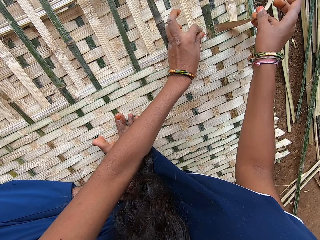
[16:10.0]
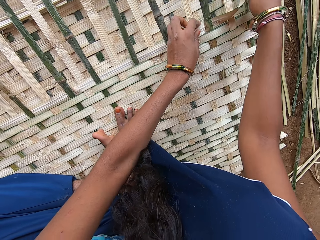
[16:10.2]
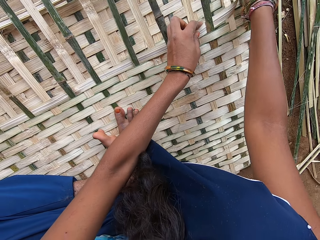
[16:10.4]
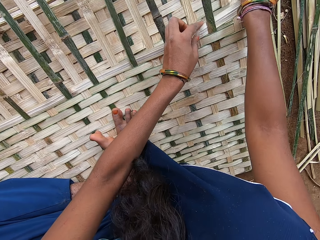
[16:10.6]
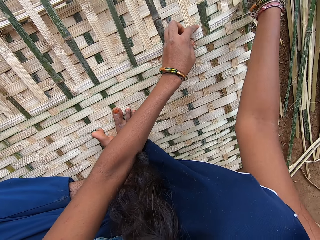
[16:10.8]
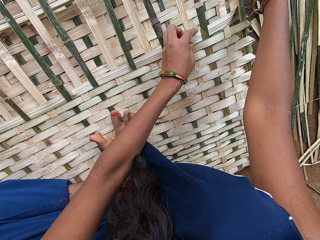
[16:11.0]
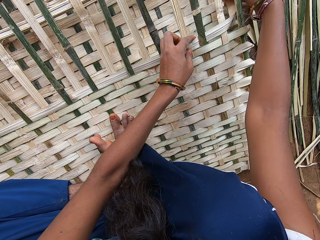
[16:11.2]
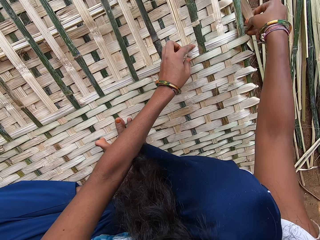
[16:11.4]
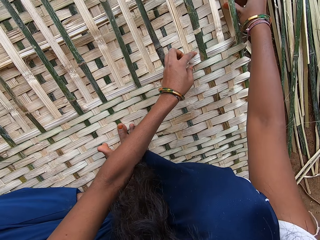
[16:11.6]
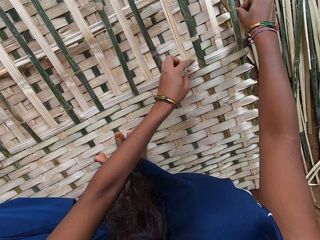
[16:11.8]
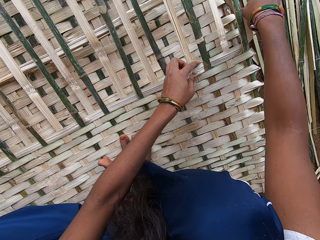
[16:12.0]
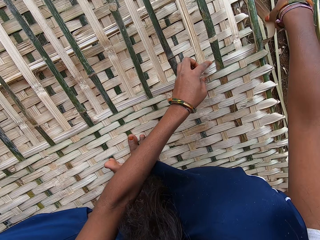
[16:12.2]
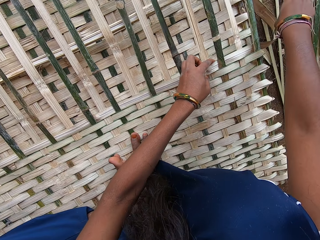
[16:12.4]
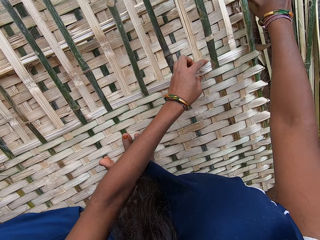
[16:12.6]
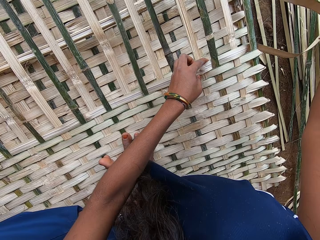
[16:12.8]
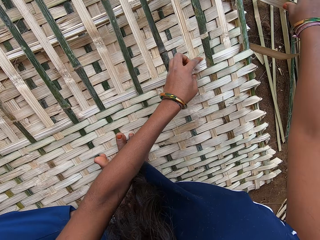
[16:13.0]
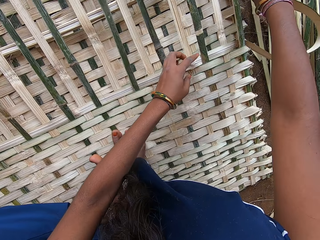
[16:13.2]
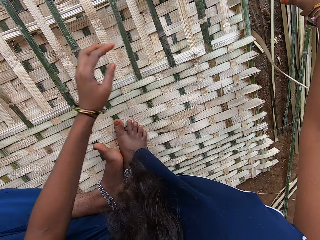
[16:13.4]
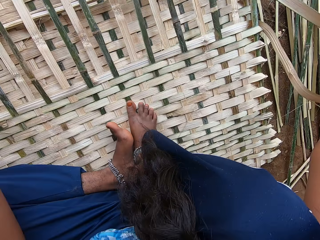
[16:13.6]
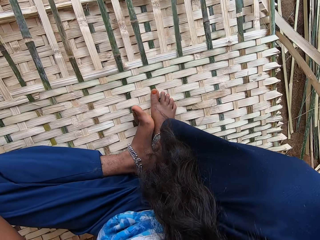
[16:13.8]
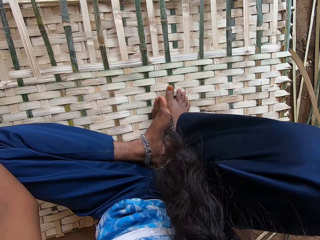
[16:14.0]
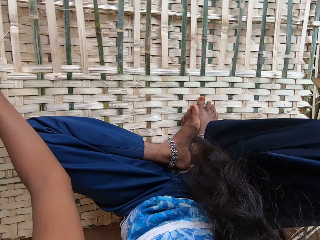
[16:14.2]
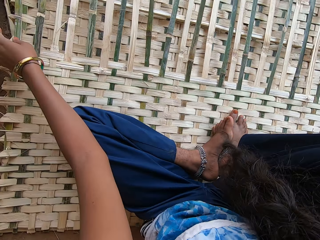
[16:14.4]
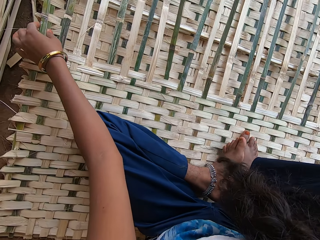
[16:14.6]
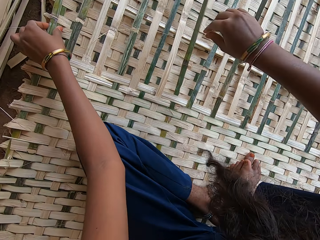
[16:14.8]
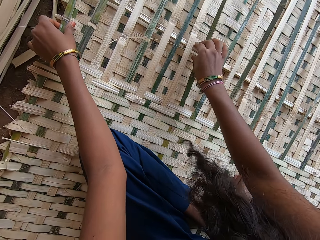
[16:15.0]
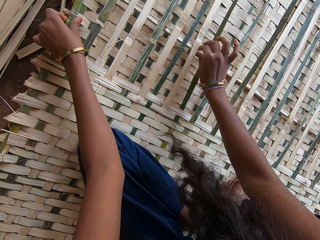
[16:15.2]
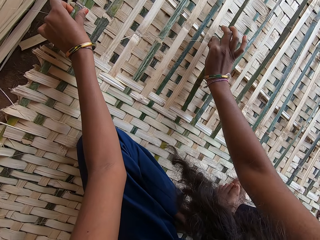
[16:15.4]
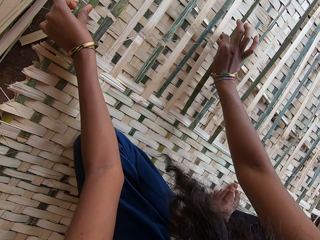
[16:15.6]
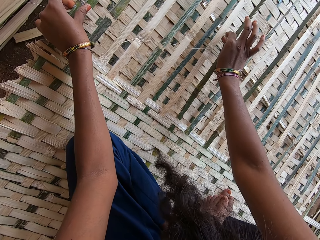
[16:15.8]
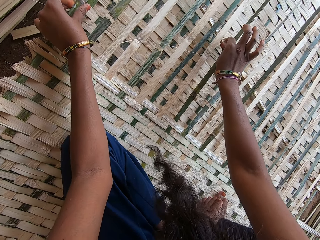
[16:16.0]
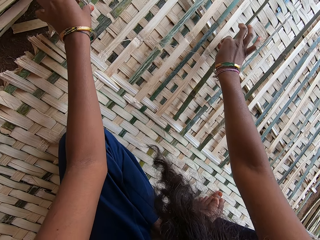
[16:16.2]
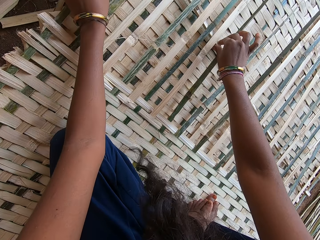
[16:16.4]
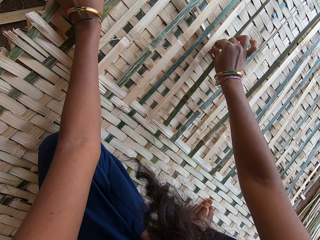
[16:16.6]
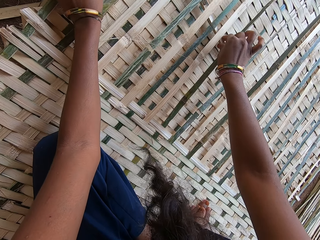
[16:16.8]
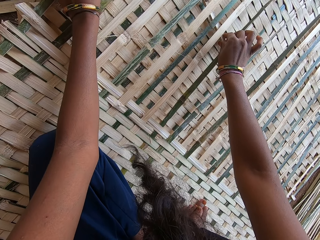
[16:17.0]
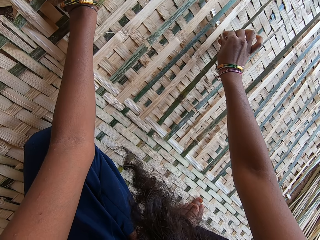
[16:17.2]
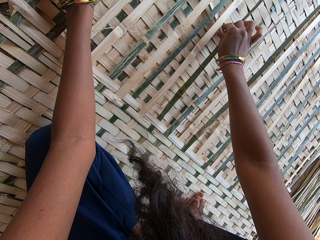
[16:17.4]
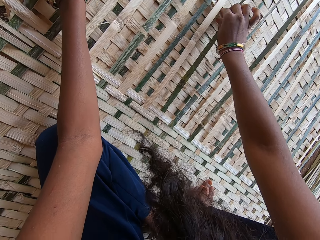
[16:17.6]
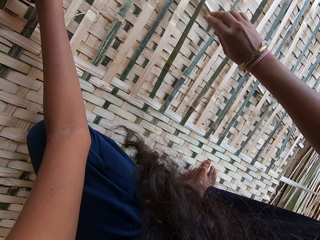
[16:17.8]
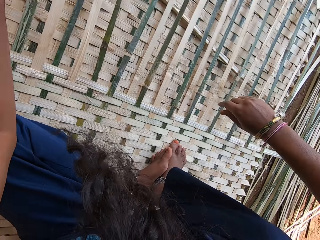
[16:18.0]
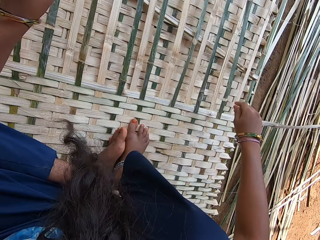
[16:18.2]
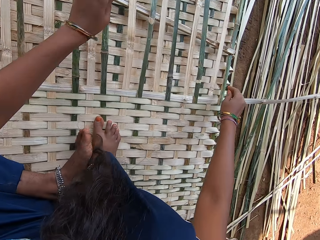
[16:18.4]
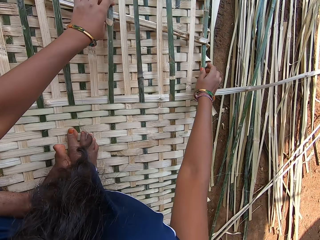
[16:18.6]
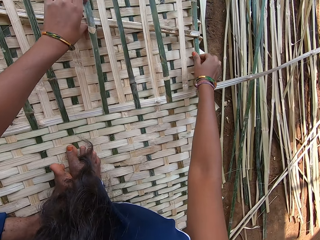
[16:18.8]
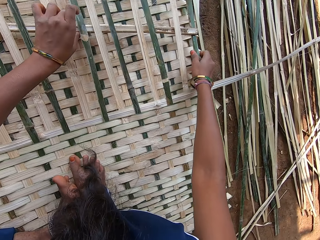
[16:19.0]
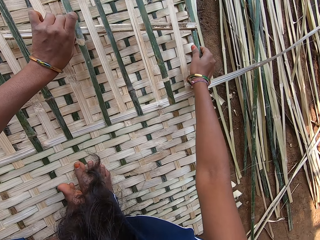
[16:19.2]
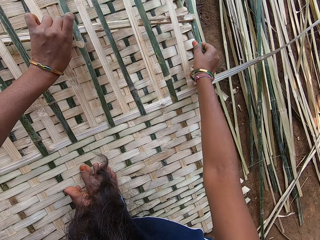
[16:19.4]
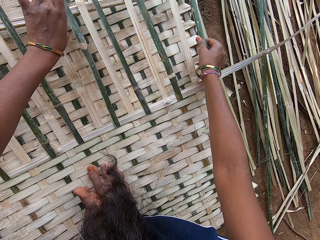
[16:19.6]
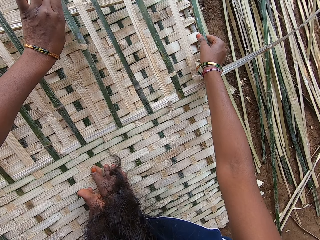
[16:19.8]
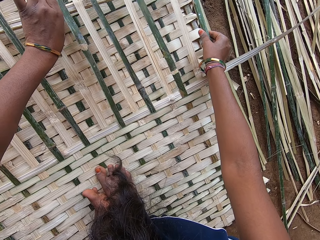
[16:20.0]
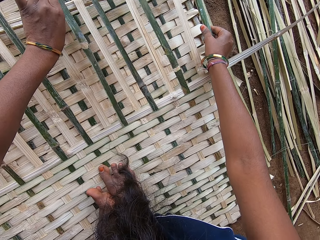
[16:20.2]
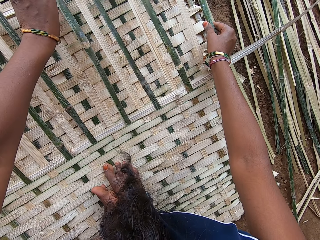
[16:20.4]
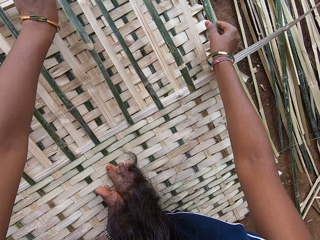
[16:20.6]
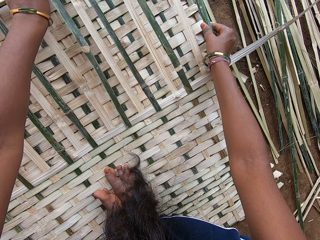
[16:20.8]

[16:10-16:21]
The camera wearer pulls the palm leaf. She weaves the mat with the palm leaf. She aligns the palm leaves. She pulls her hand off the palm leaf.

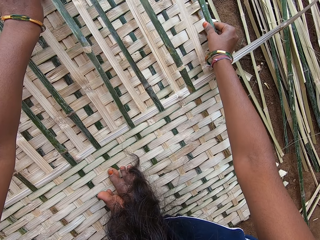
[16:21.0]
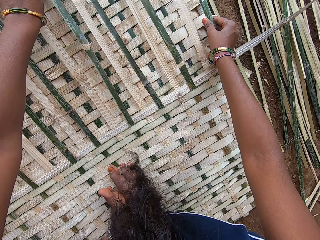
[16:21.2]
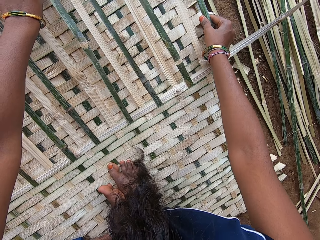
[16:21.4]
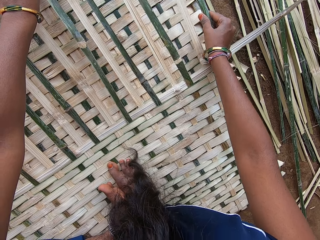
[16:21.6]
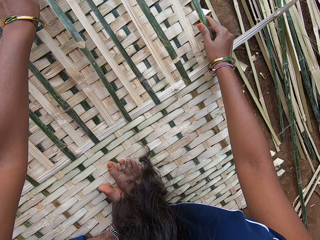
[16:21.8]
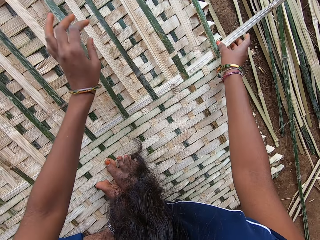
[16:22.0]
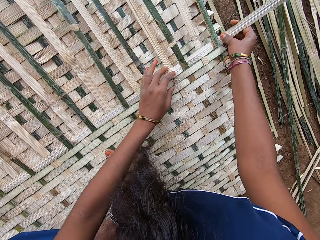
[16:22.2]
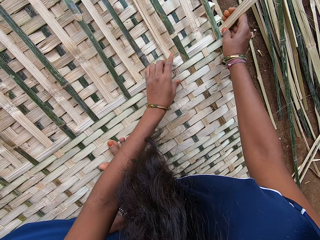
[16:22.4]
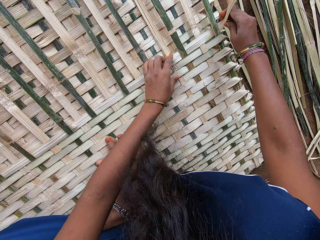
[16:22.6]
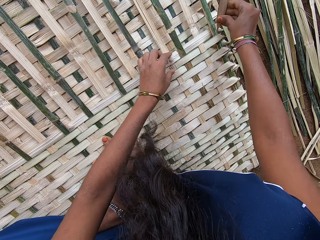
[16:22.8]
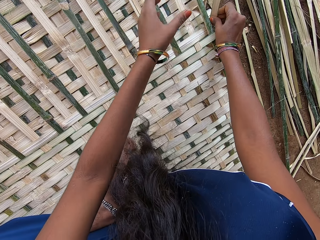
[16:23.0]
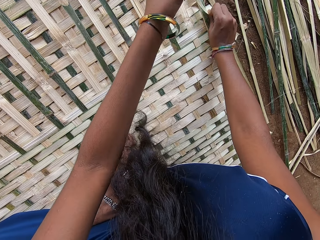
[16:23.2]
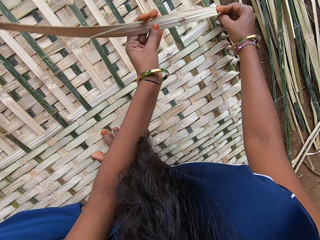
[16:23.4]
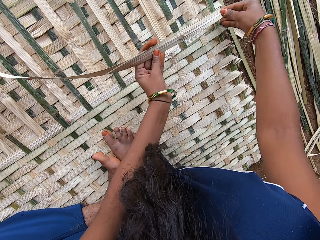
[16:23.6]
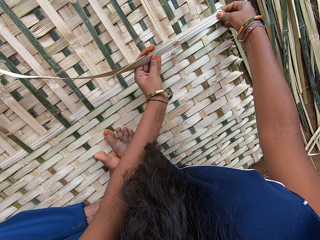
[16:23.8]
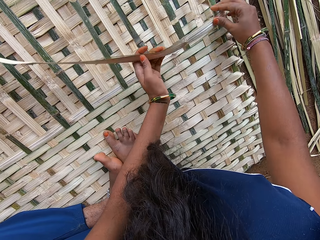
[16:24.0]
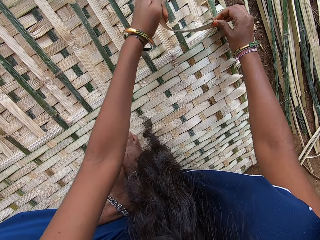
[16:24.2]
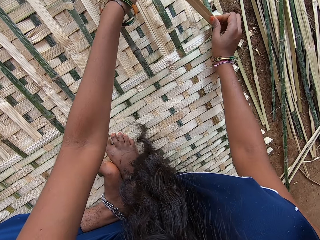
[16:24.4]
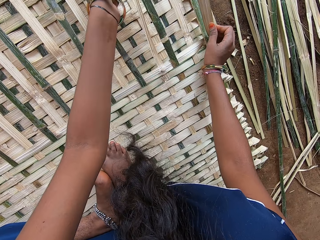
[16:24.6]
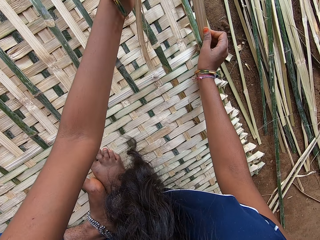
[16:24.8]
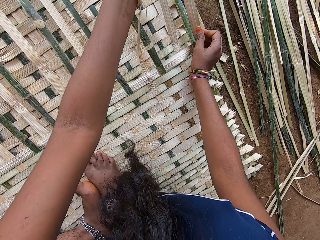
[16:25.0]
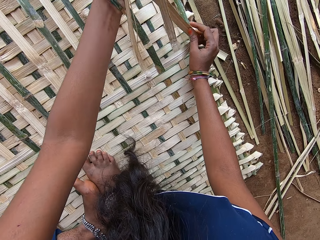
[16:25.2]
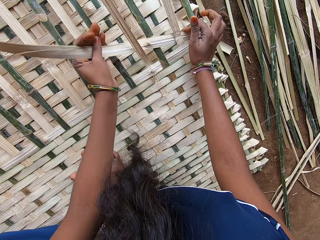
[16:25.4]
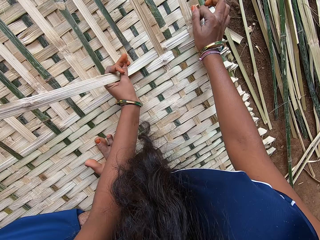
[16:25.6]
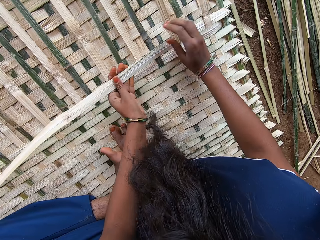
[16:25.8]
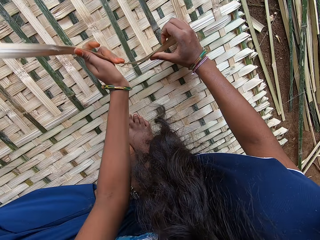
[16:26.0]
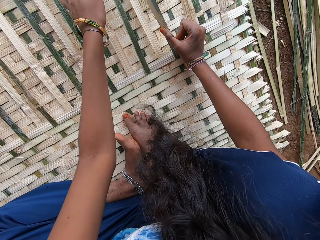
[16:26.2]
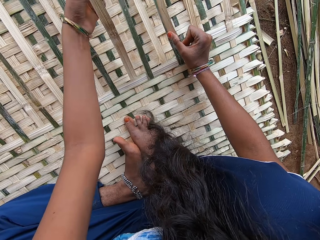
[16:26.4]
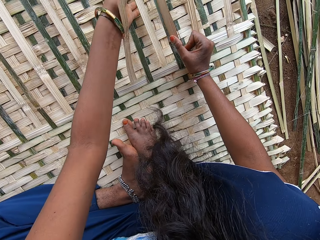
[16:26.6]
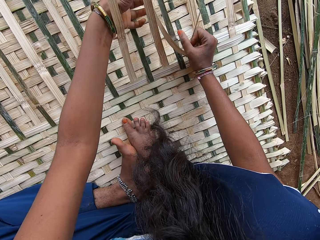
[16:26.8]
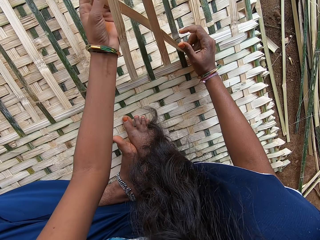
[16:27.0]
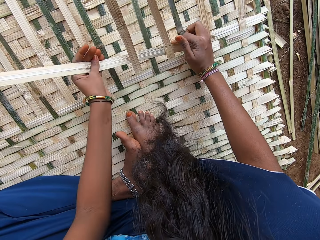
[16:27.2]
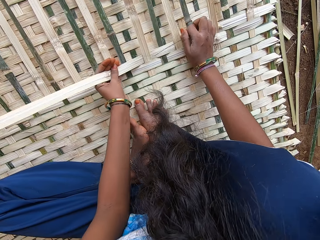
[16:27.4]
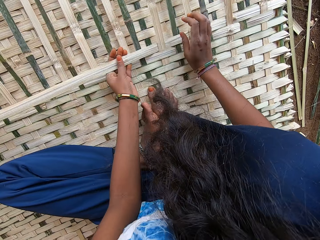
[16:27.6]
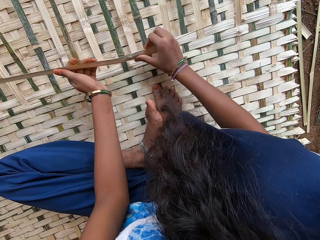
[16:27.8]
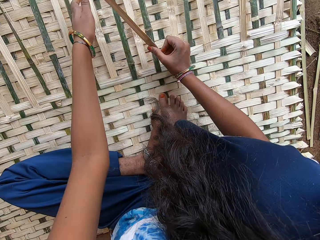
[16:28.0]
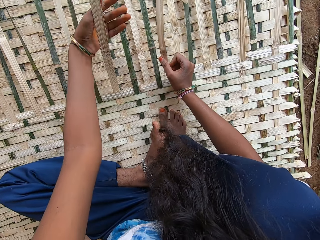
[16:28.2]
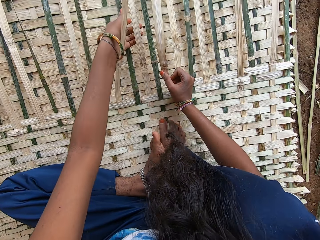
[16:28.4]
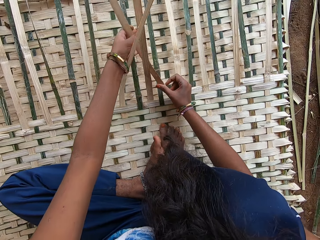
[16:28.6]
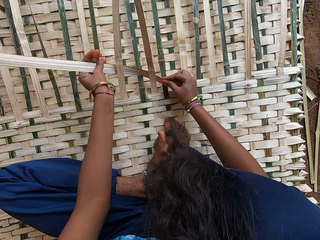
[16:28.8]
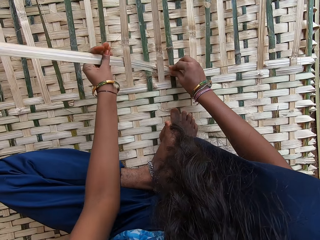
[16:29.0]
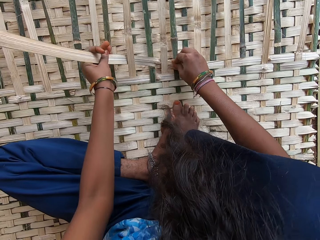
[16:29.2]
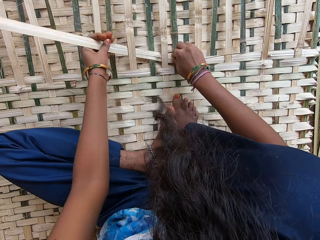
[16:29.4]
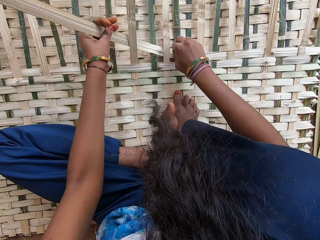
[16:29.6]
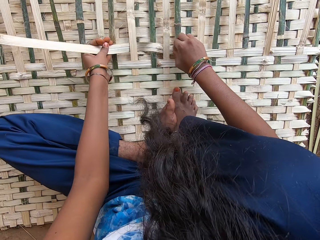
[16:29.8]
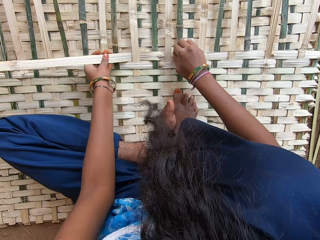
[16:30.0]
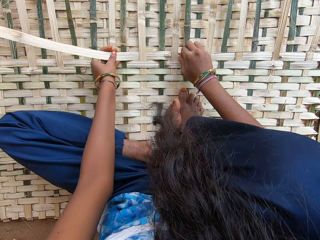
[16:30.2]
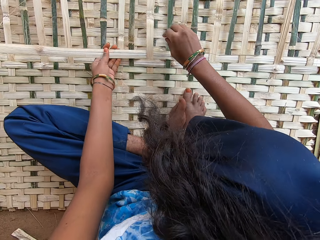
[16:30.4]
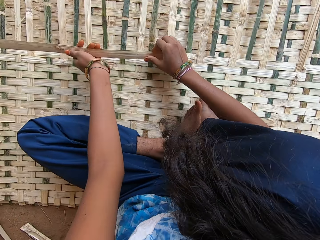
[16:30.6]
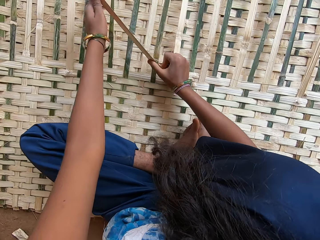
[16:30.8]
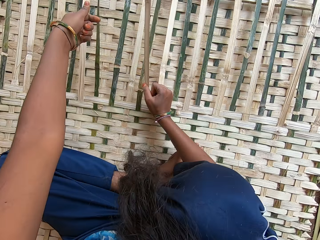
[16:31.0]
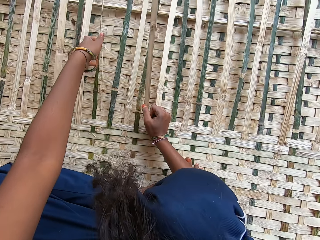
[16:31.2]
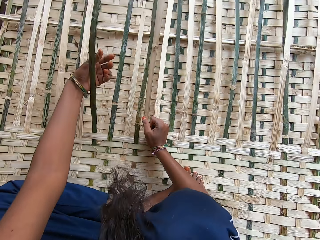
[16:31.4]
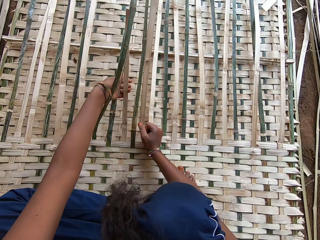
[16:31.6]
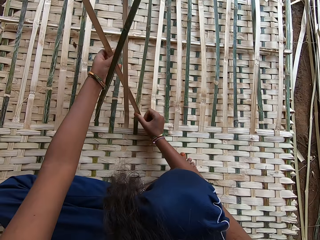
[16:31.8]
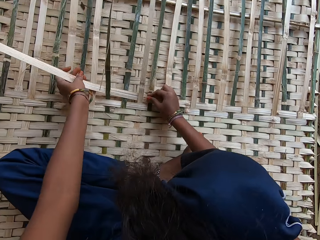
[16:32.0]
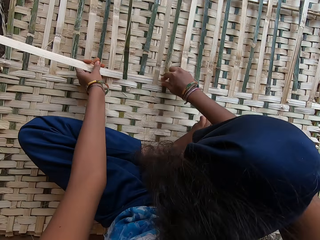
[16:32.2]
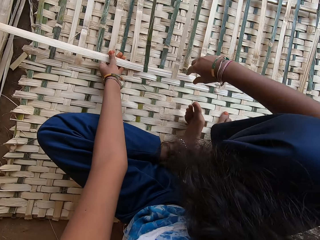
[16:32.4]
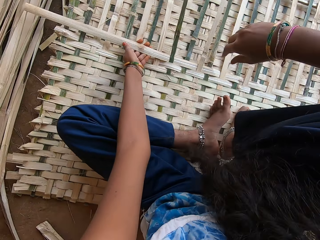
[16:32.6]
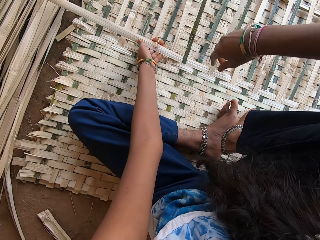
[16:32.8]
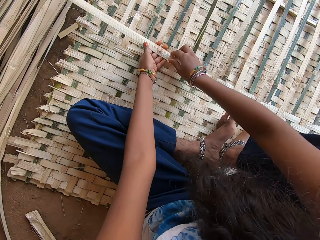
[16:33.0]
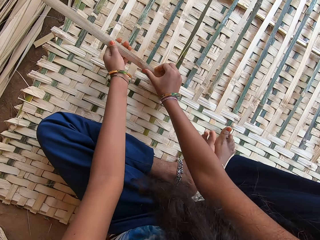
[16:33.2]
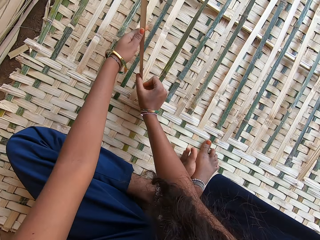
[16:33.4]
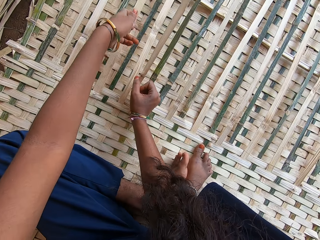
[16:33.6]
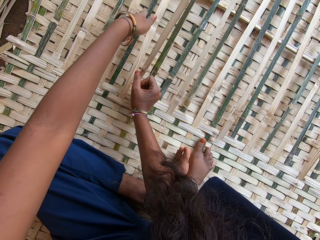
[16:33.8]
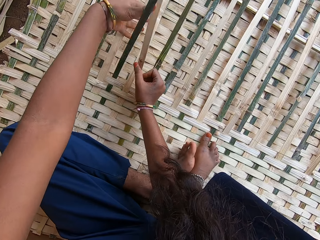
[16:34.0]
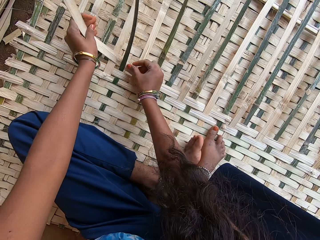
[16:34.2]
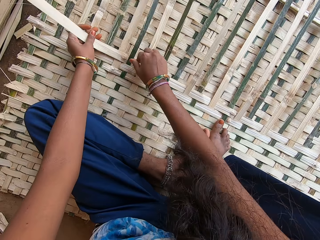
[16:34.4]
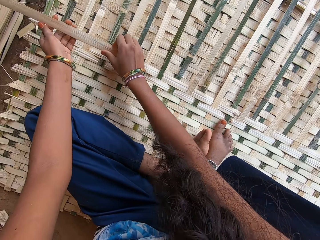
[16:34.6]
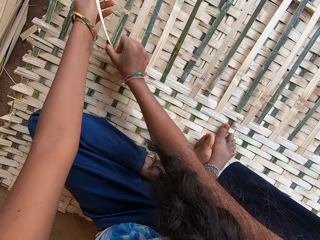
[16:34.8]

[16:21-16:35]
The camera wearer picks up the palm leaf. They weave the mat with the palm leaf.
